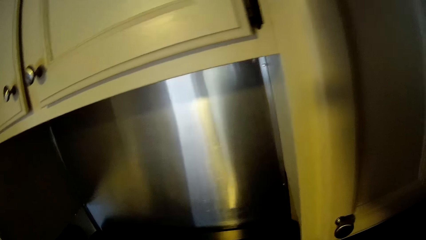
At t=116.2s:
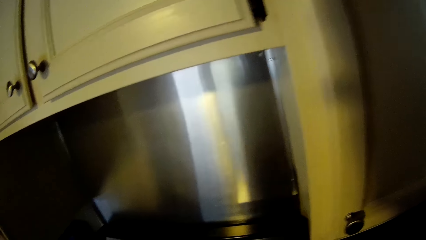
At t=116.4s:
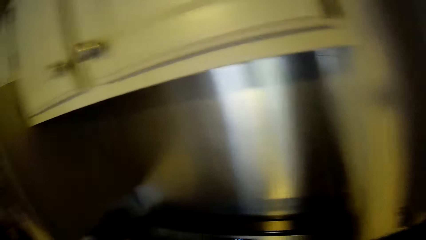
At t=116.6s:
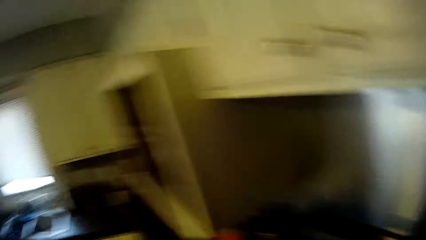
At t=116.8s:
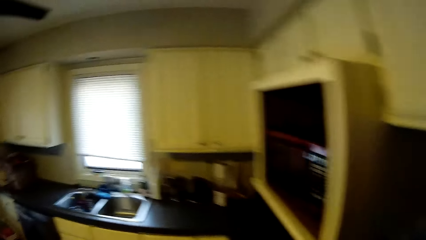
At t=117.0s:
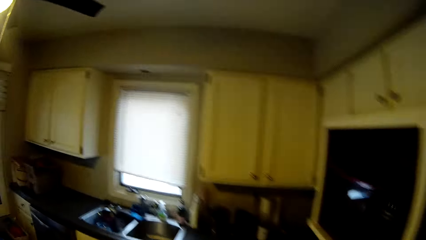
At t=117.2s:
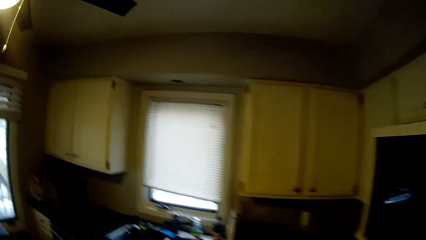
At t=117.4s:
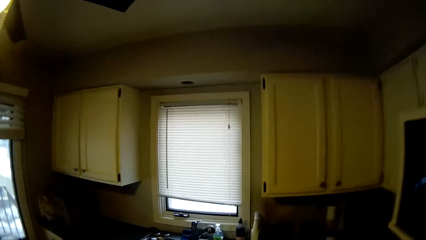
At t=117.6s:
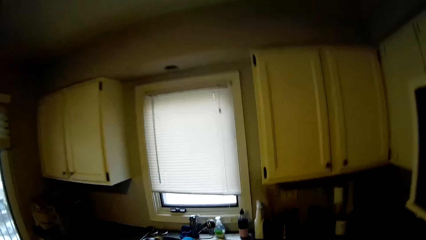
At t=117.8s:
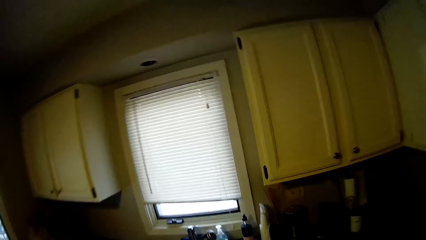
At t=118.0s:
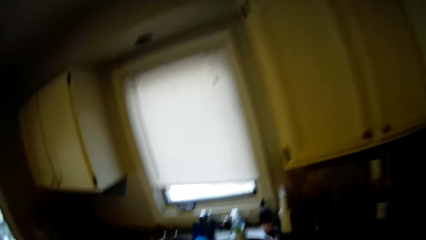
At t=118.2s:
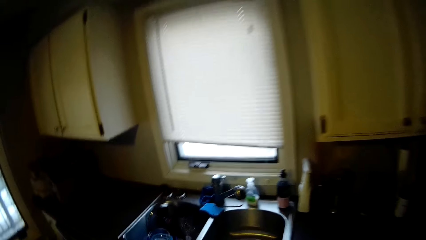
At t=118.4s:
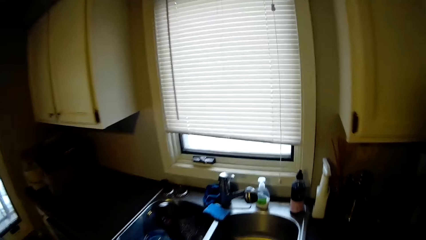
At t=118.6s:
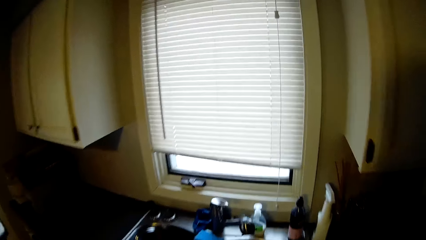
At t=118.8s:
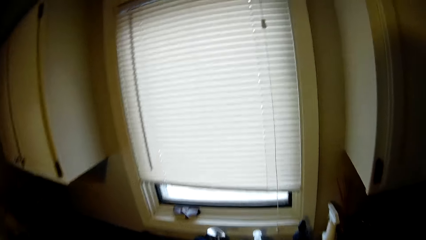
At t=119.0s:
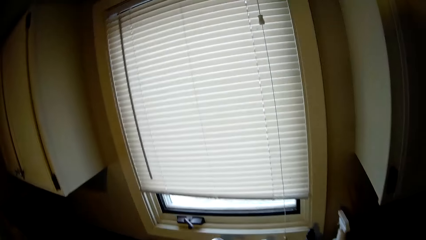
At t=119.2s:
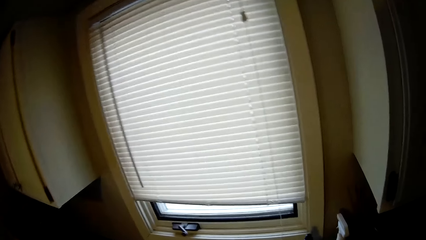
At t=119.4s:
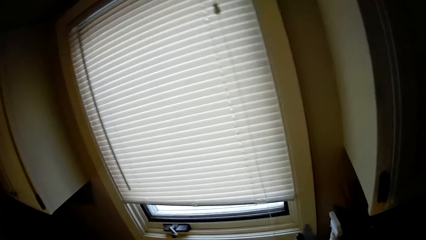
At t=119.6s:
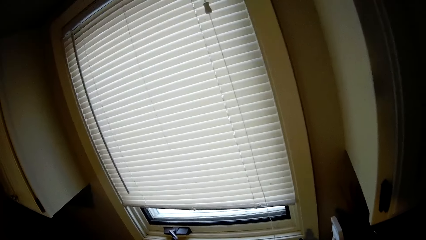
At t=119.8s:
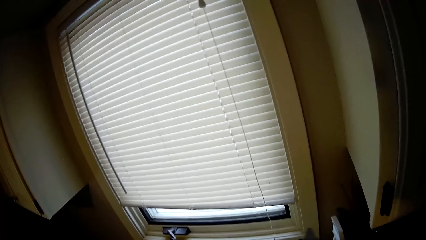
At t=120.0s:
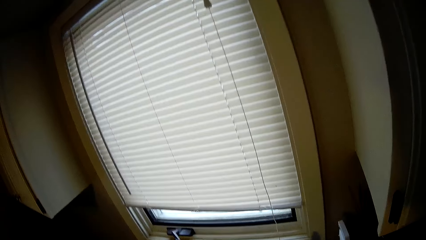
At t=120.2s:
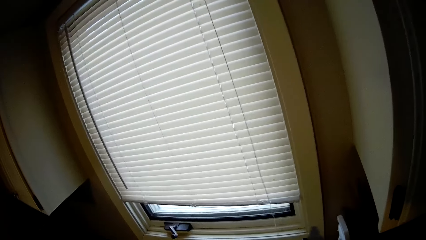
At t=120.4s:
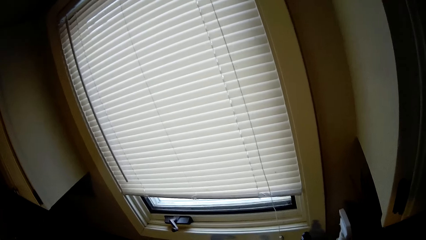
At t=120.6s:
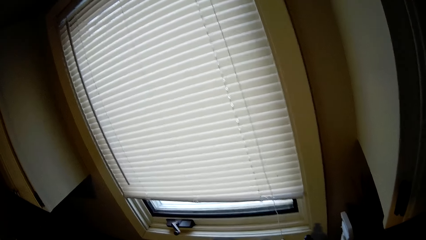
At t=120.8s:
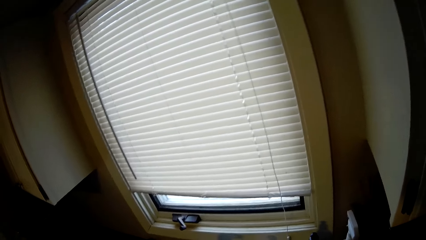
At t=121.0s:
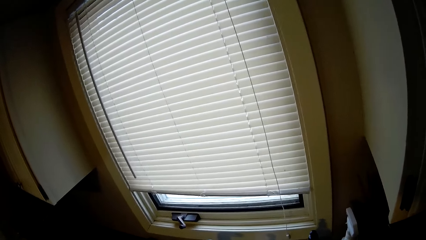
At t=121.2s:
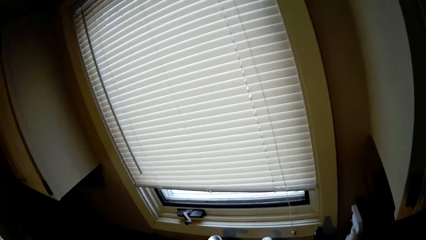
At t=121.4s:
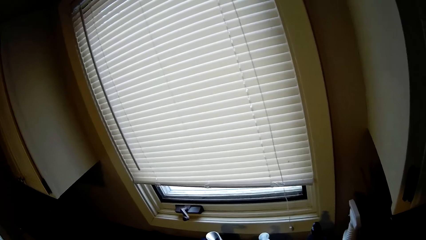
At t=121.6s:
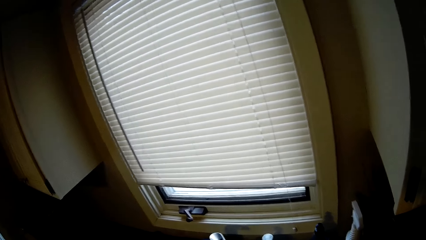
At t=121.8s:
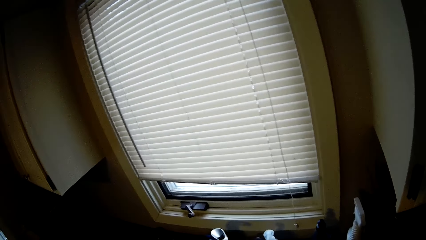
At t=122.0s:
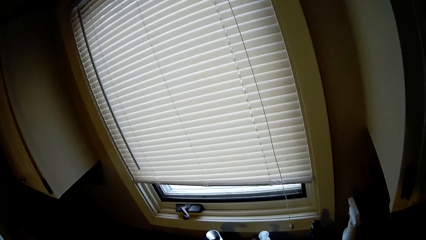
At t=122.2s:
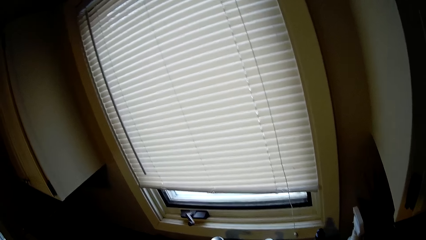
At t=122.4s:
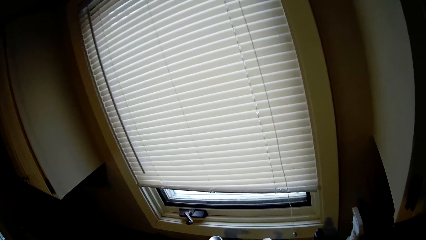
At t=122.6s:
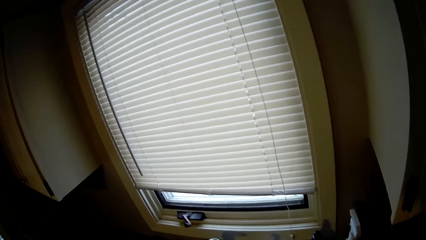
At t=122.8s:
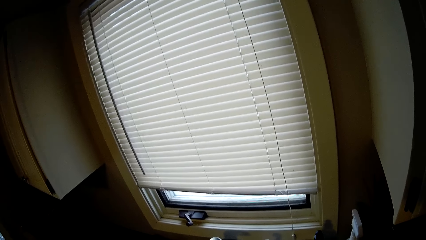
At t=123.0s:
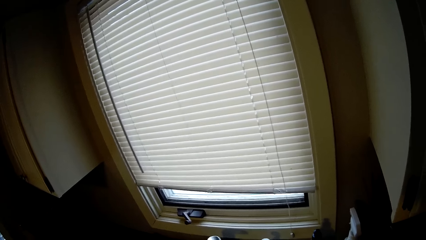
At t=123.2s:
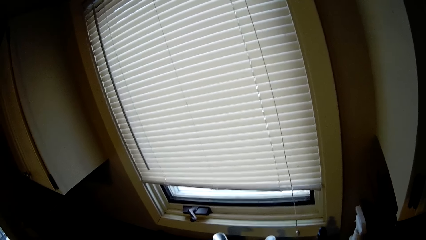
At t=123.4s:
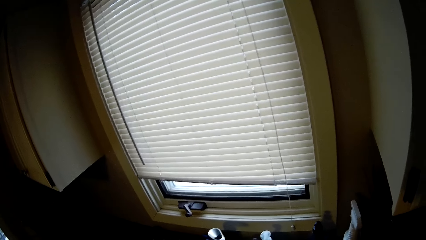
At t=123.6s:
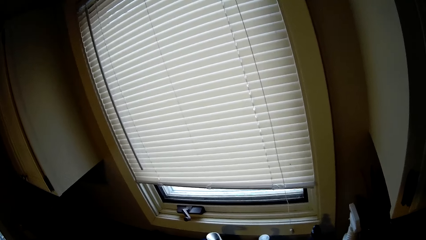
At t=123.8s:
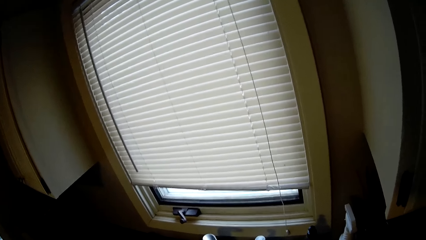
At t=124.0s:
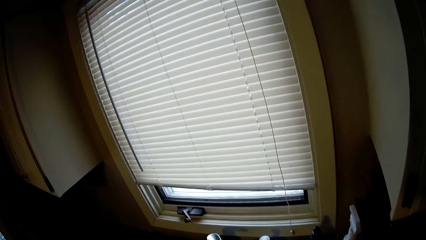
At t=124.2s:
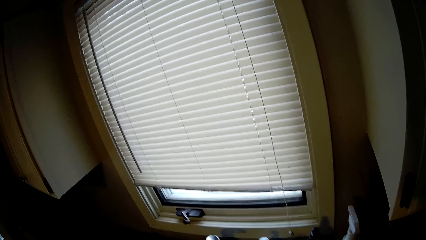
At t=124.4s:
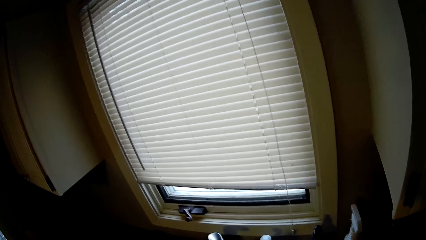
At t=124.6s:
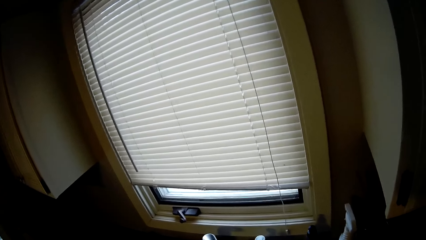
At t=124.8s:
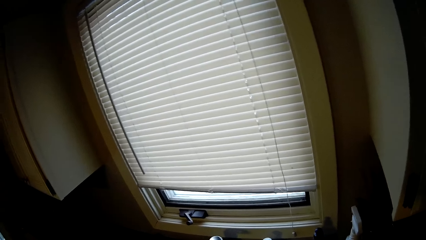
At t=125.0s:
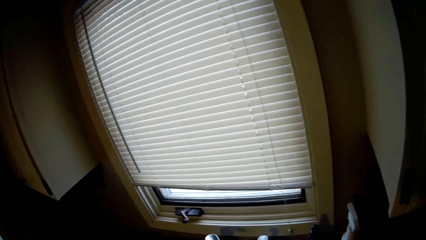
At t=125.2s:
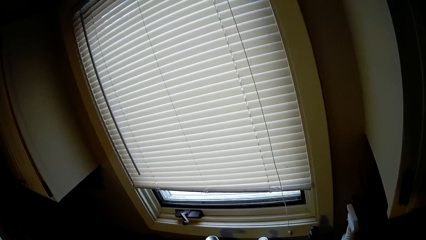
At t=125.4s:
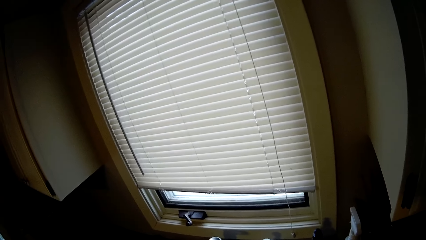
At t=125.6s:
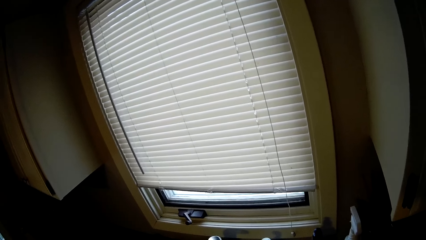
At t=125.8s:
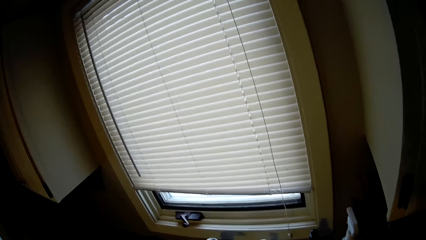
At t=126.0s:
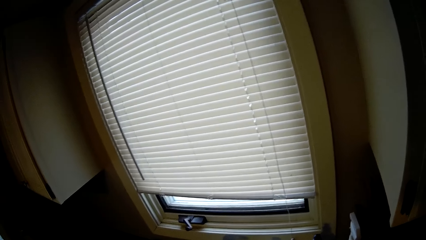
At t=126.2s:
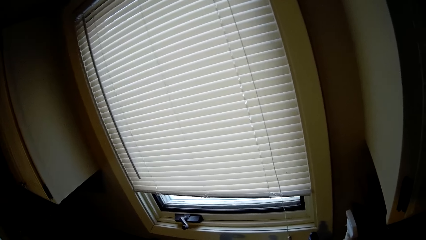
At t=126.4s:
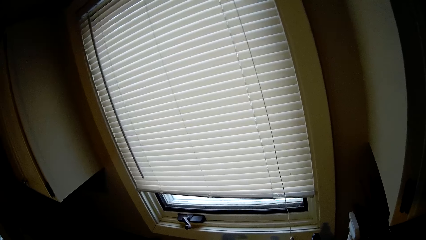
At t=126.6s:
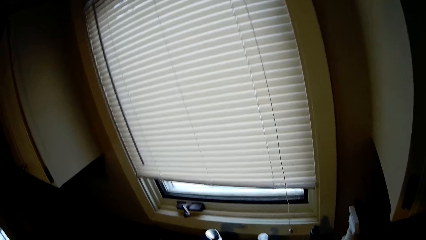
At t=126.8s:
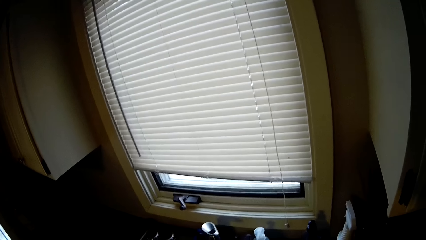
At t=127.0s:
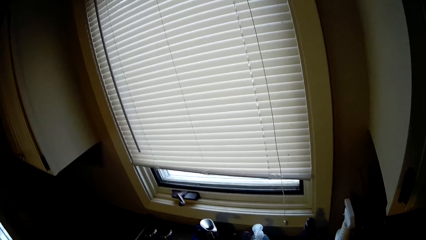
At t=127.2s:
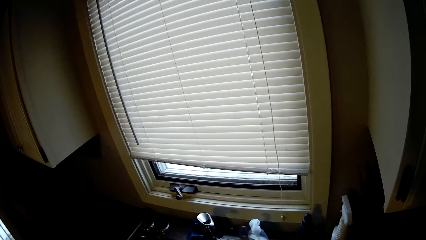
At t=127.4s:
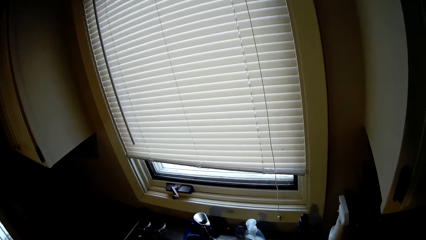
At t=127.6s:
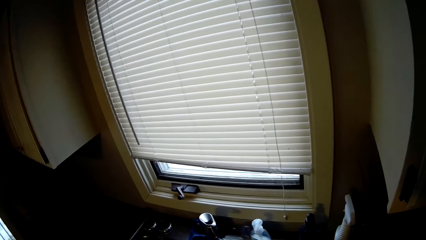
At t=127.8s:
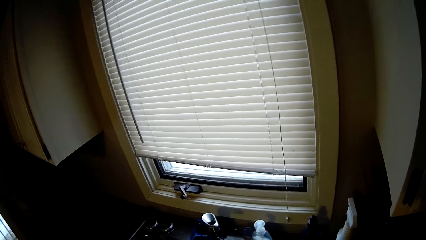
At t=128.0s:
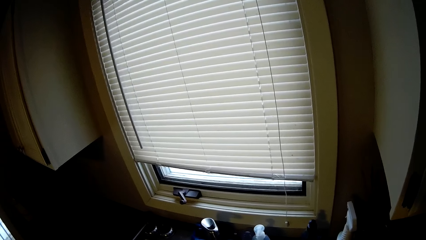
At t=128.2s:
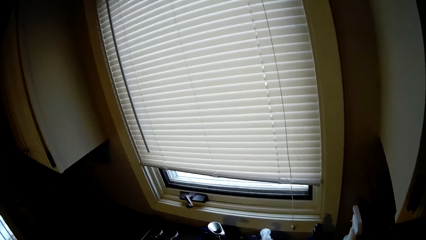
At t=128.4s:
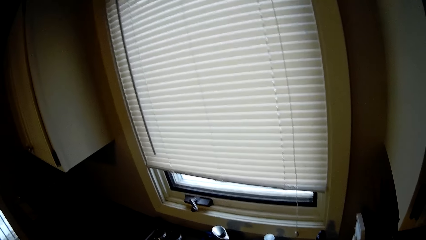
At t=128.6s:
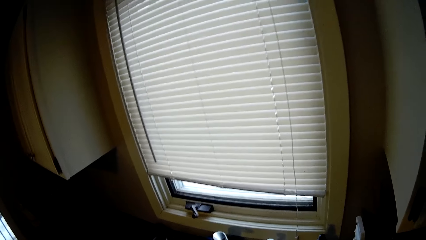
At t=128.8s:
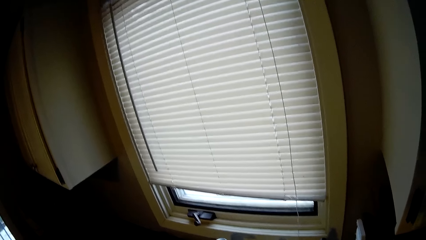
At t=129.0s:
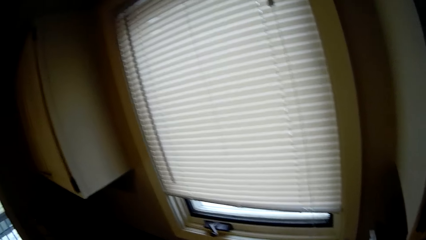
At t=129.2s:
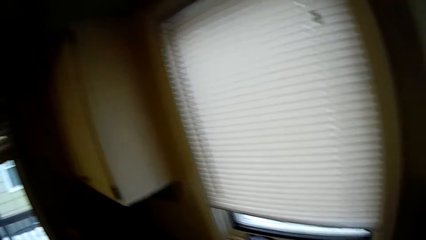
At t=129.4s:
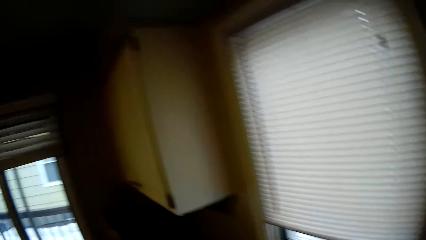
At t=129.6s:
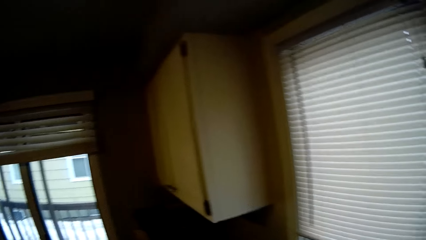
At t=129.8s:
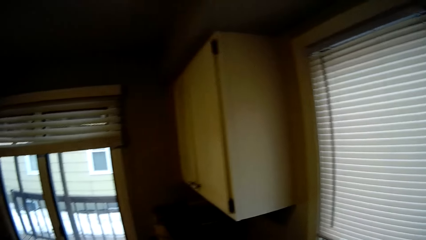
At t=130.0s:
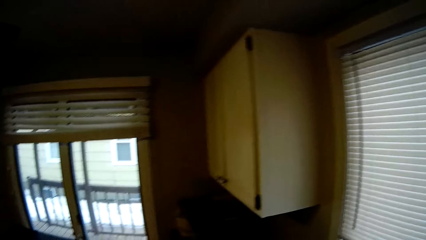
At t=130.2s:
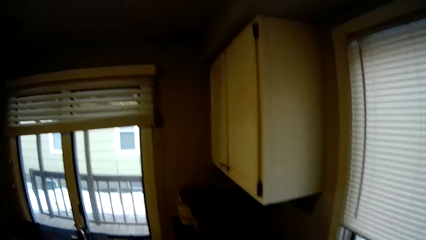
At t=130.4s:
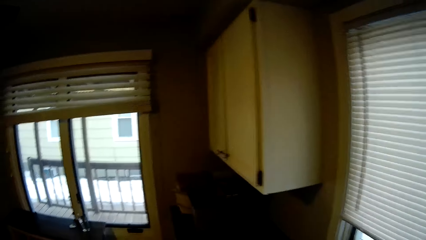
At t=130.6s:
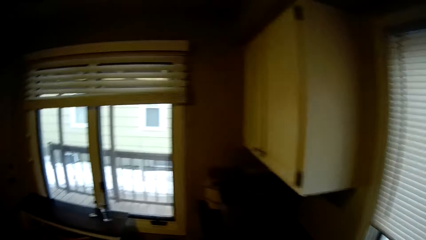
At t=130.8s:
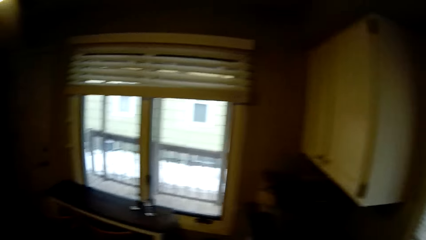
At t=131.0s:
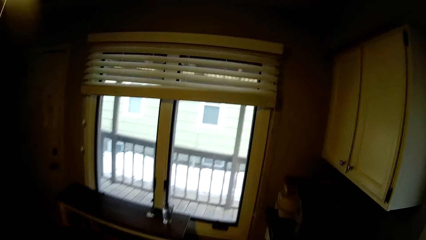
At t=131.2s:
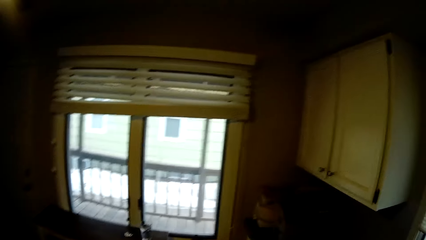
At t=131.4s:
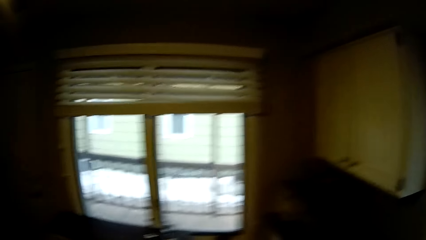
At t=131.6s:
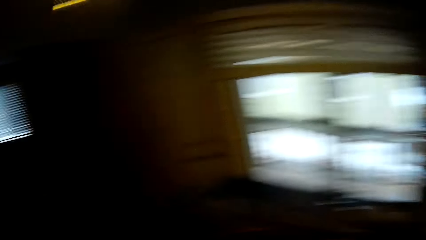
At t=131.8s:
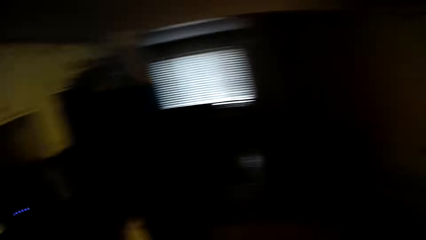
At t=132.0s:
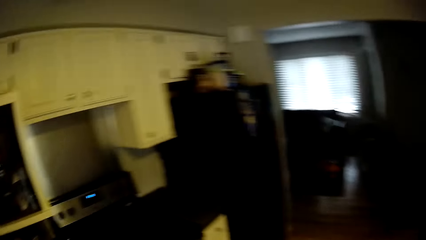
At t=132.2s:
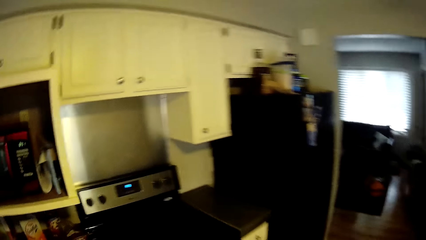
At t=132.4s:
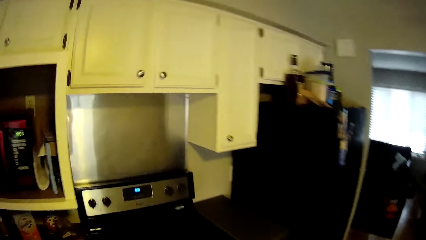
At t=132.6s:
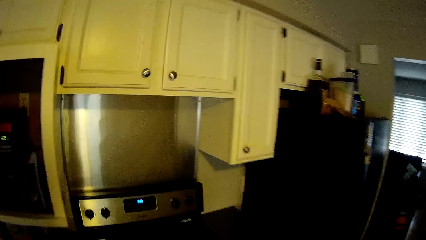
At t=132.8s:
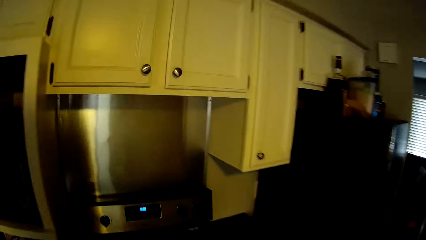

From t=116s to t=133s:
The camera wearer looks around. They walk around.
